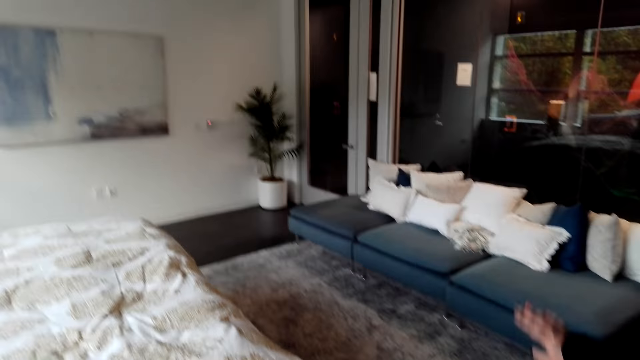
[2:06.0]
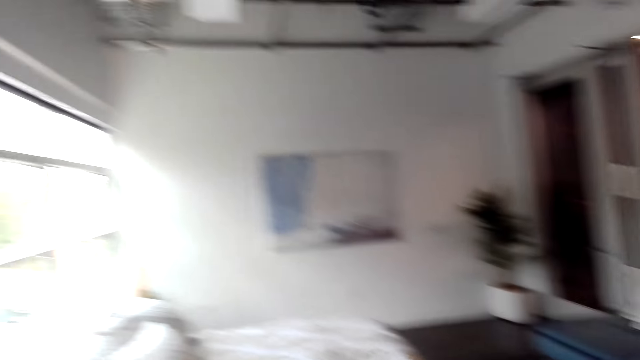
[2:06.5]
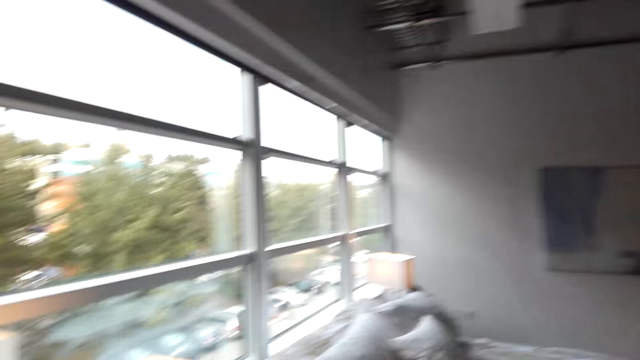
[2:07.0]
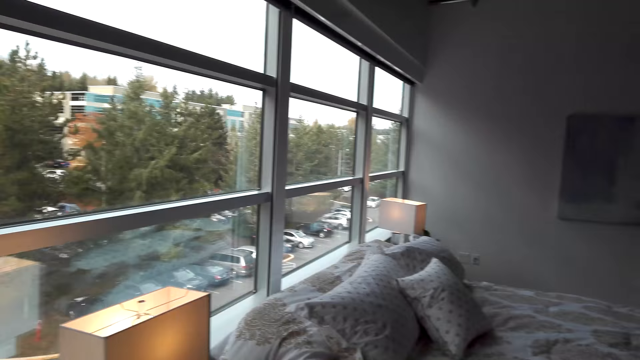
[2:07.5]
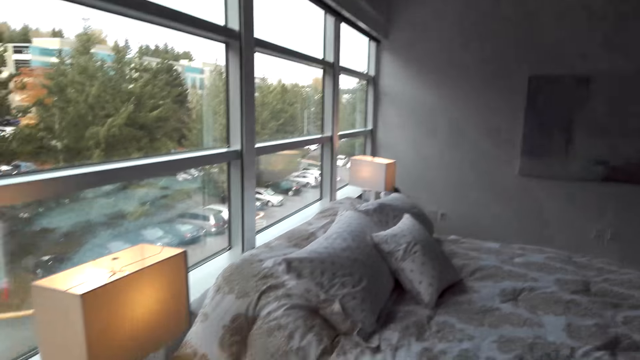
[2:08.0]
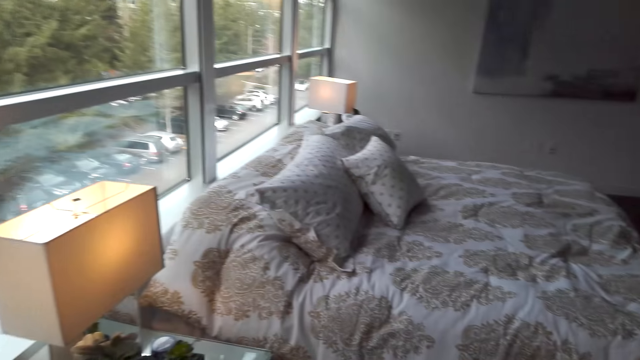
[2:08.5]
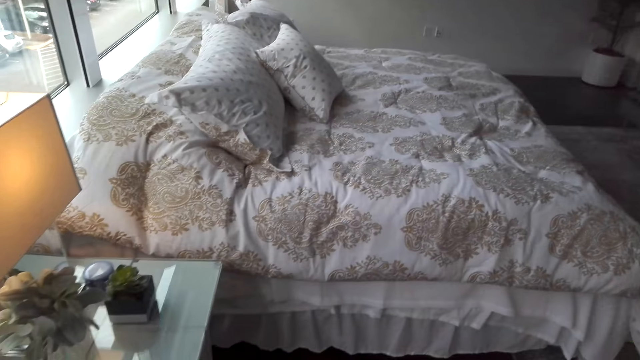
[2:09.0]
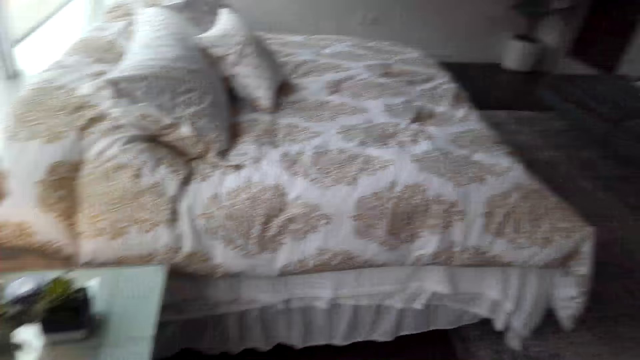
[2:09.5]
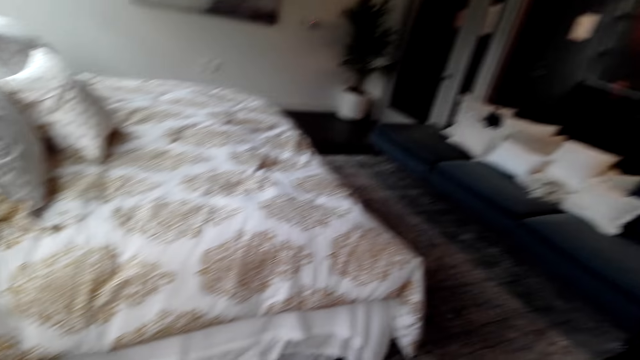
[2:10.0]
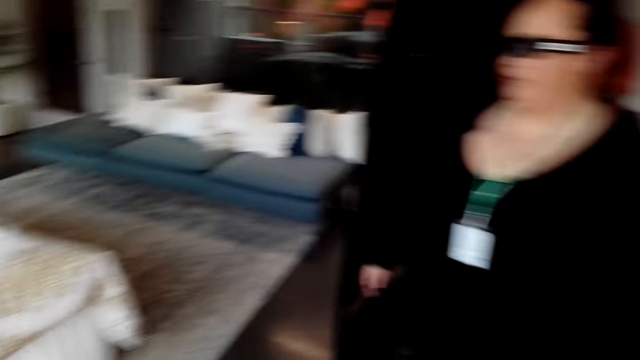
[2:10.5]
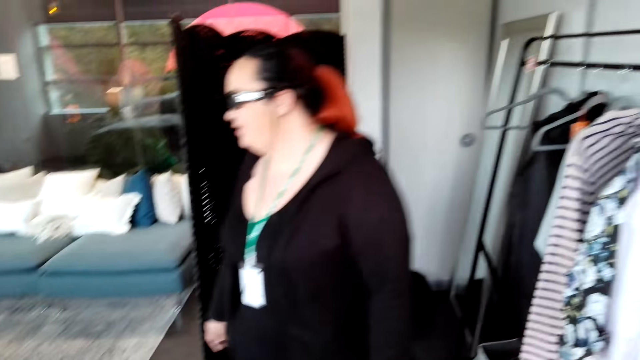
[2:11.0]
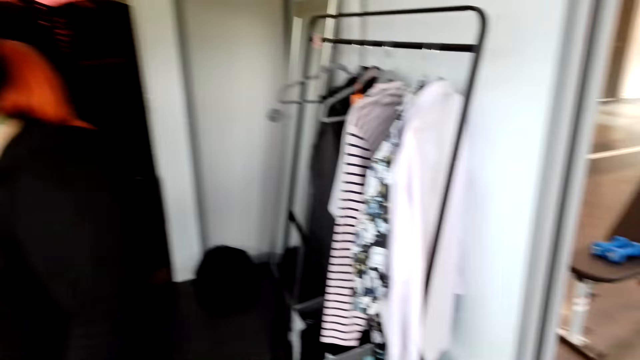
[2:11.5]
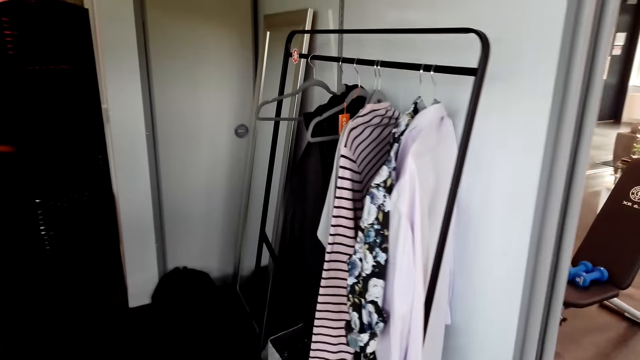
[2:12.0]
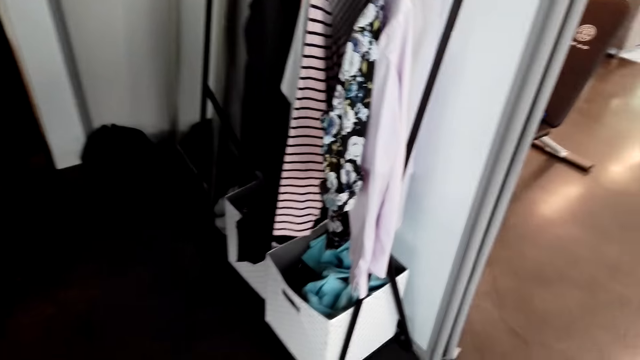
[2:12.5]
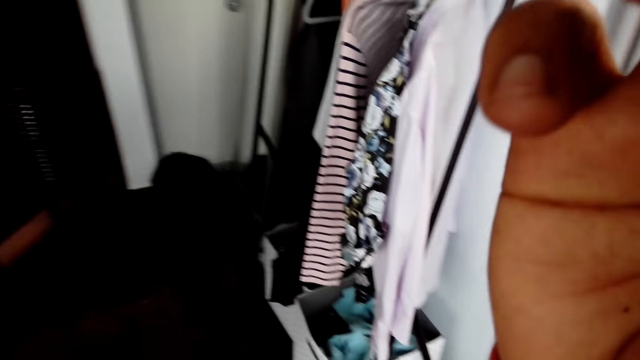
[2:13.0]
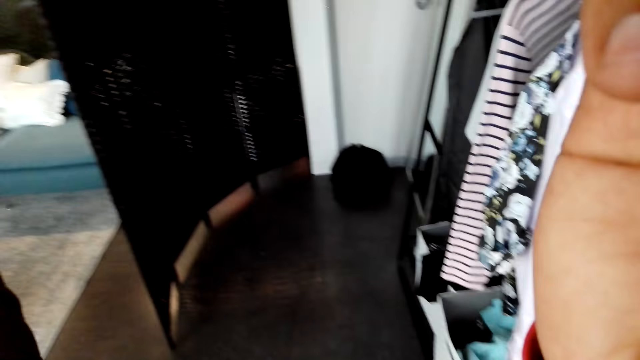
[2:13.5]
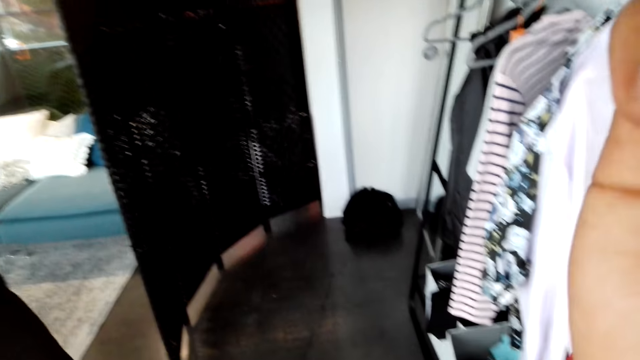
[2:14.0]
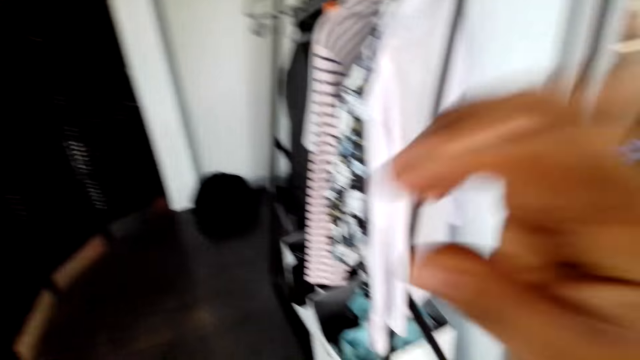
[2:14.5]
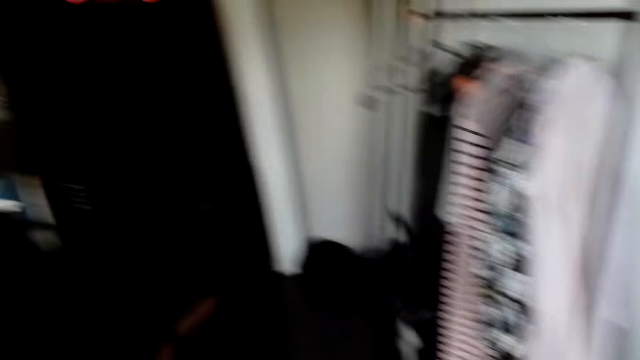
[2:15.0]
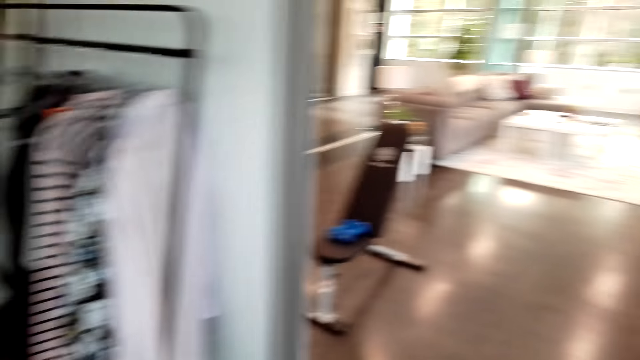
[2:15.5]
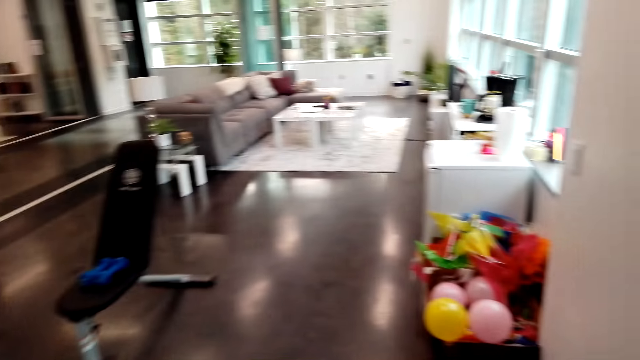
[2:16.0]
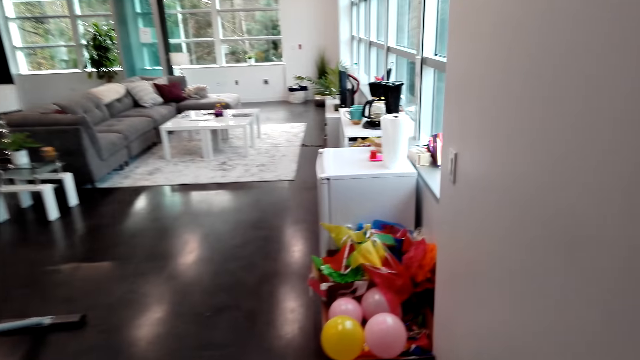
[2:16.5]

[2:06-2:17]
The camera wearer dialogues with a woman. They watch the background. They raise a hand up.

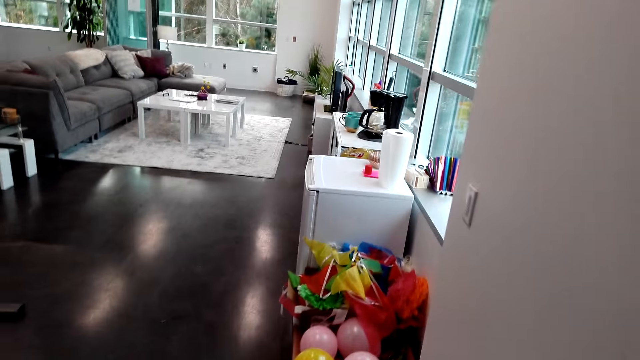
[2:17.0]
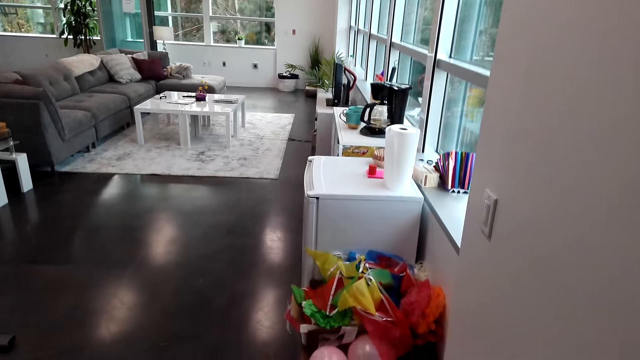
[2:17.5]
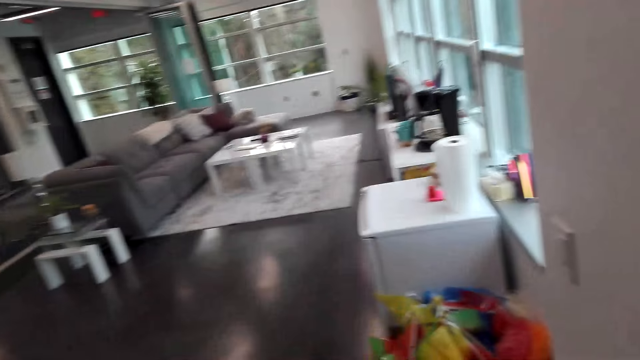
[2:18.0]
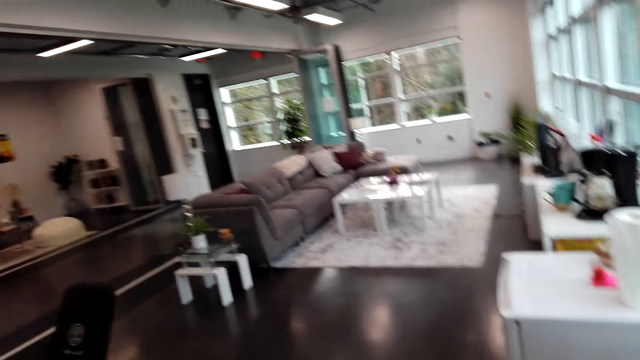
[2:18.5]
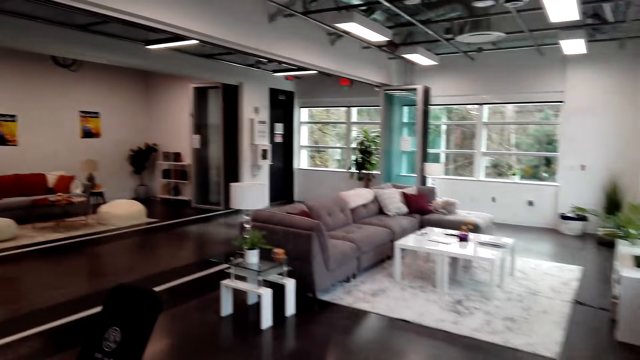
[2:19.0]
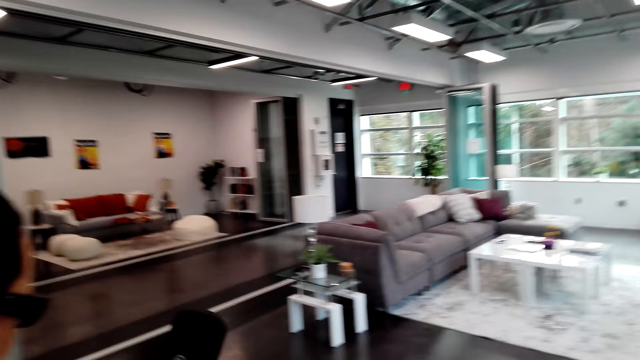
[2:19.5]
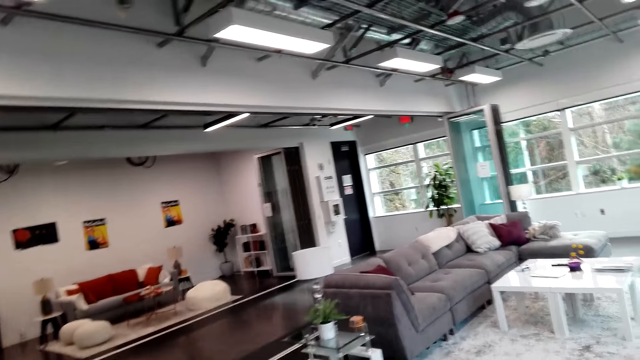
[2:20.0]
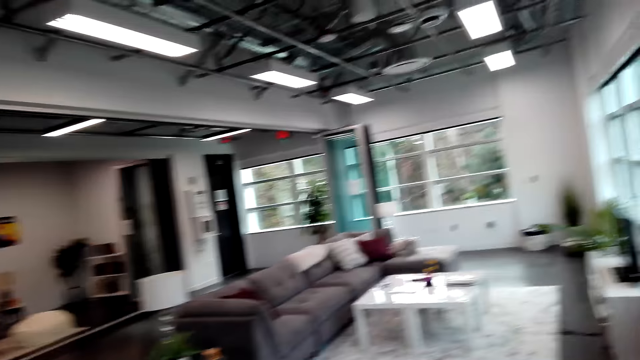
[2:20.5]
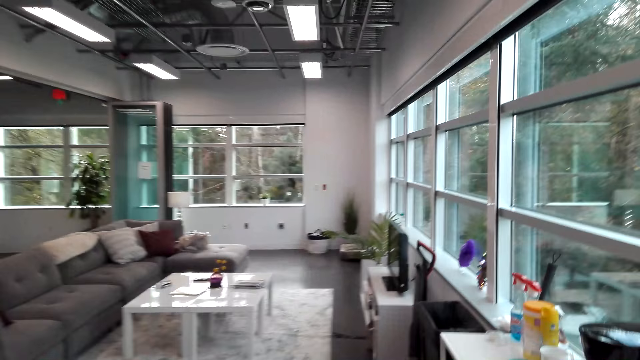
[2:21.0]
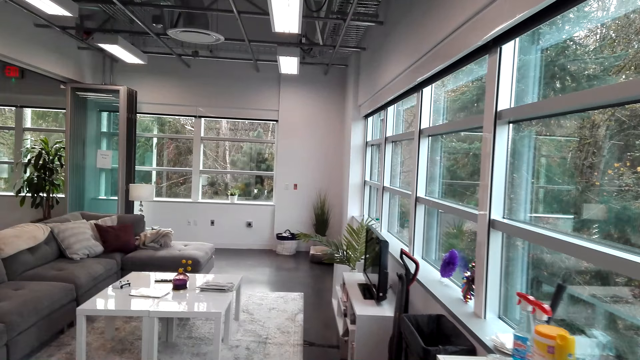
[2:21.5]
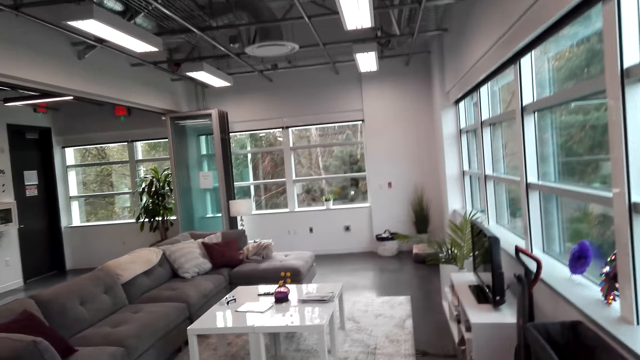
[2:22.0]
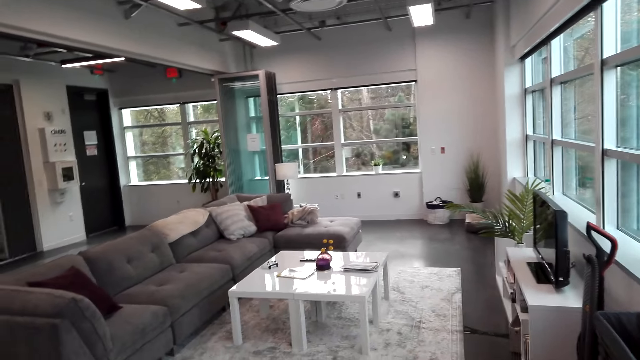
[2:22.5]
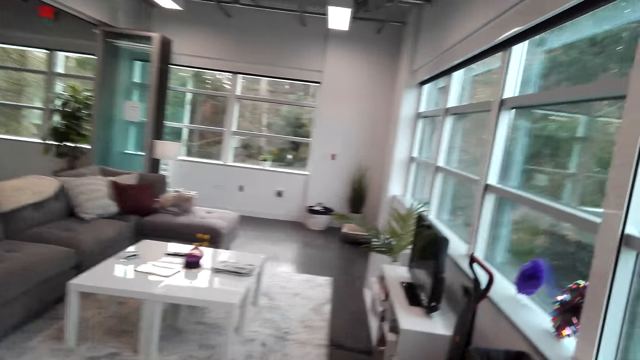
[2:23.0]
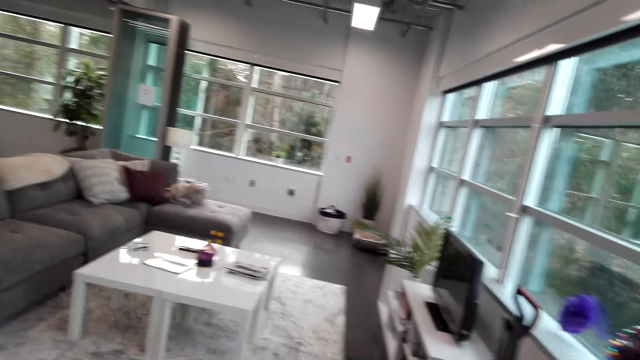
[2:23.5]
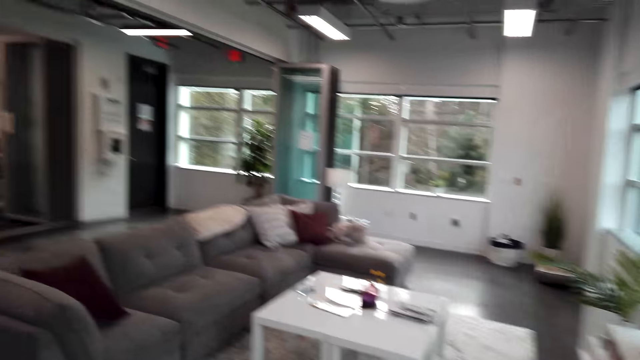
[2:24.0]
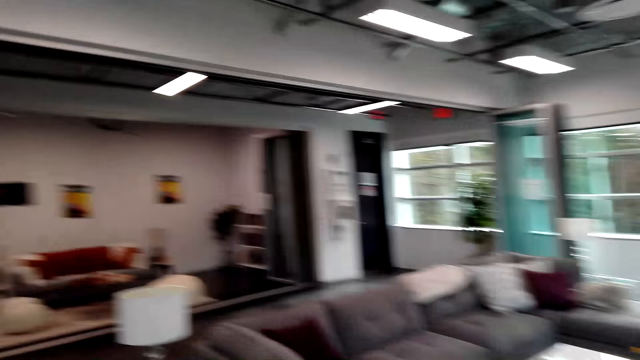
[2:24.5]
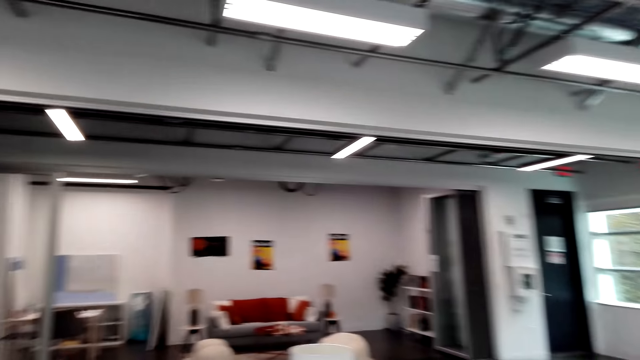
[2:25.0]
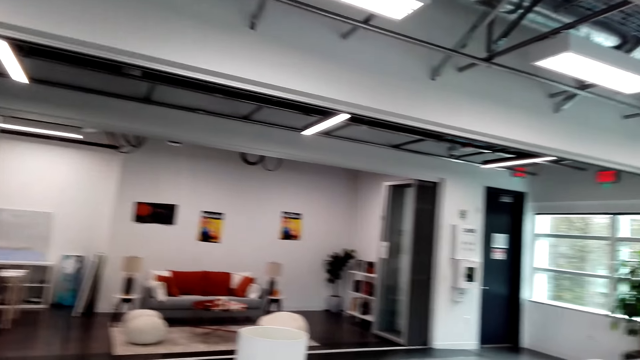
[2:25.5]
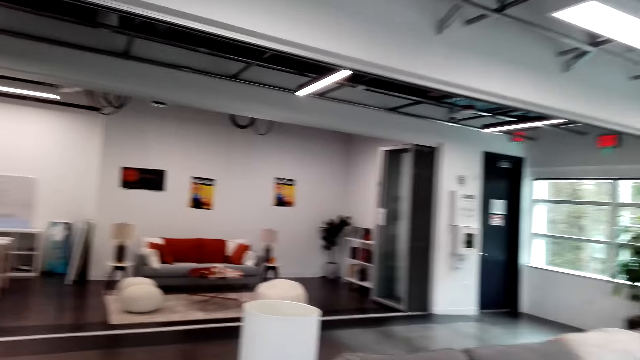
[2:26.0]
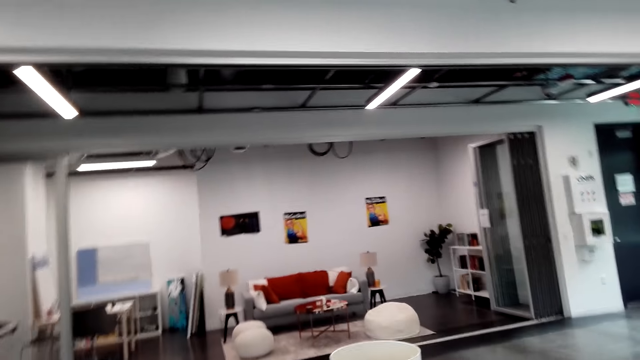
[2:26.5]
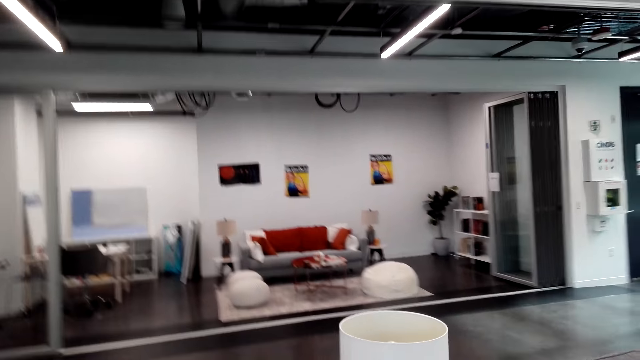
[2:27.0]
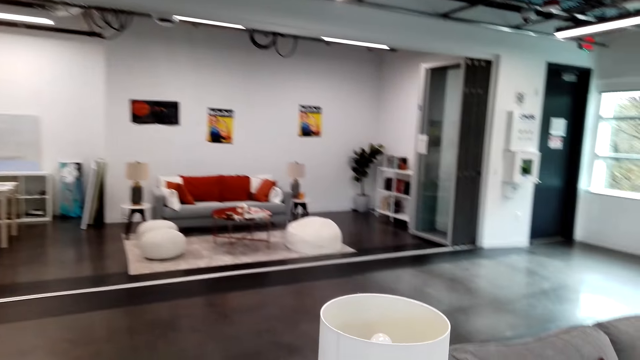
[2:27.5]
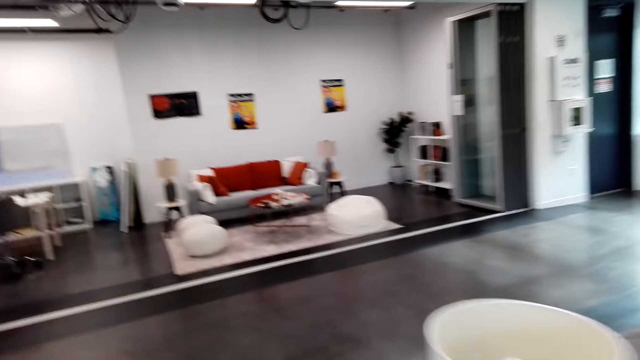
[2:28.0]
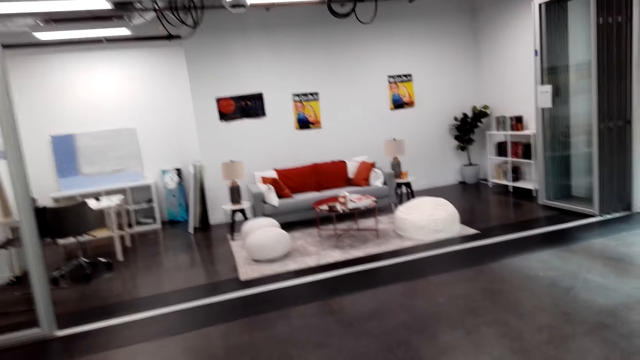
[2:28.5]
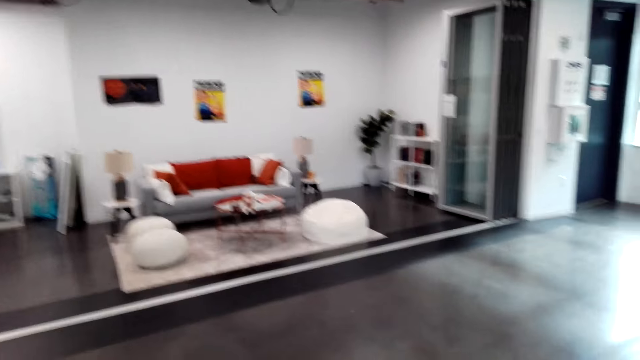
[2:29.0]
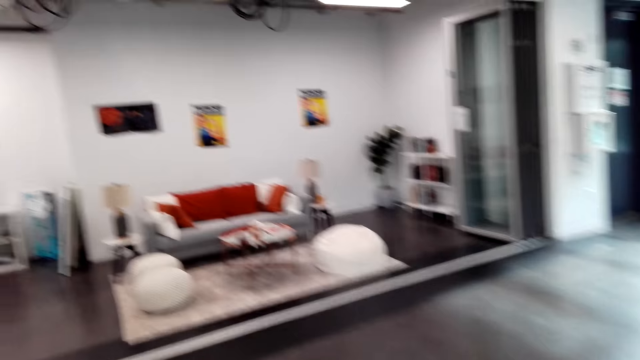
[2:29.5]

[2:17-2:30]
The camera wearer looks around. They walk. They dialogue with a woman. They walk around.
